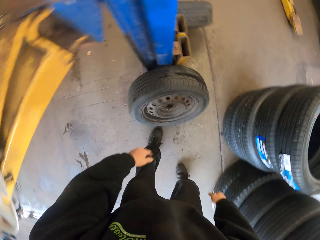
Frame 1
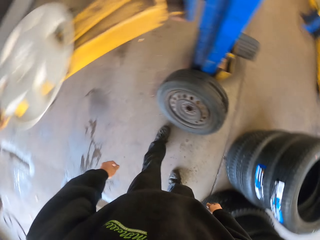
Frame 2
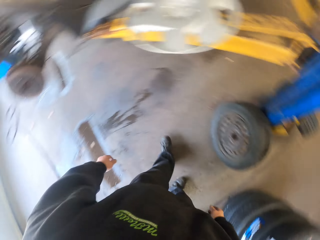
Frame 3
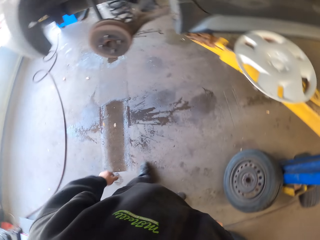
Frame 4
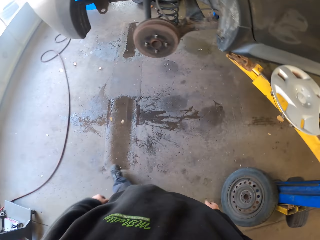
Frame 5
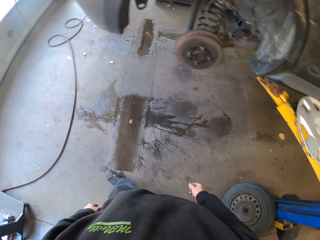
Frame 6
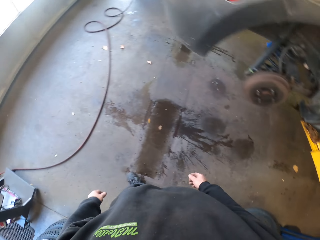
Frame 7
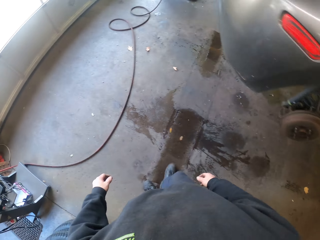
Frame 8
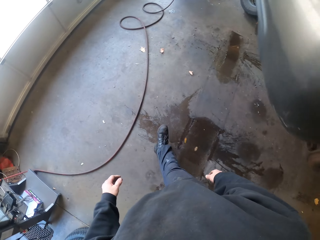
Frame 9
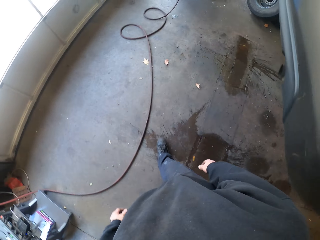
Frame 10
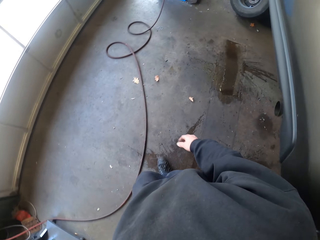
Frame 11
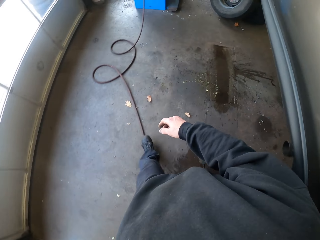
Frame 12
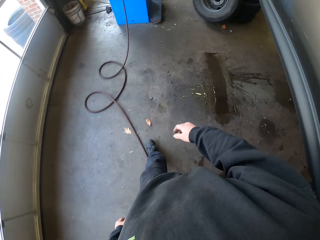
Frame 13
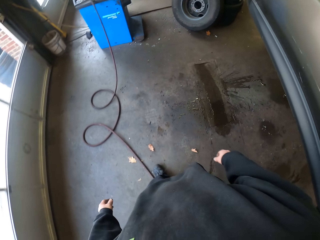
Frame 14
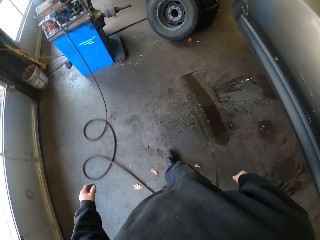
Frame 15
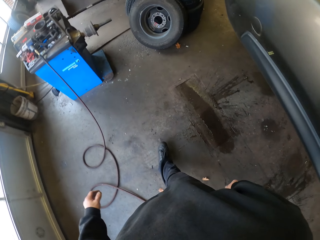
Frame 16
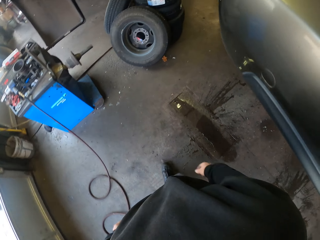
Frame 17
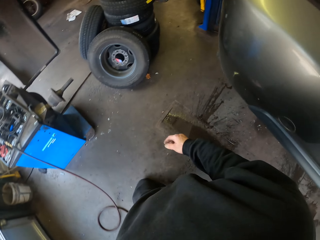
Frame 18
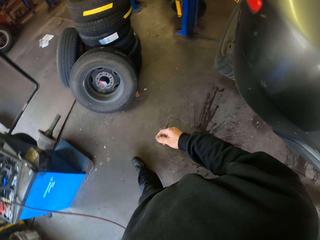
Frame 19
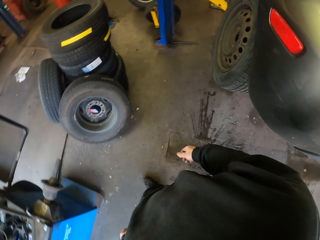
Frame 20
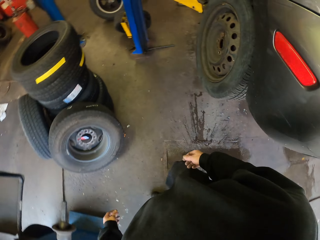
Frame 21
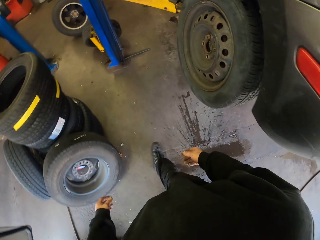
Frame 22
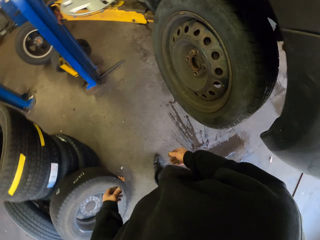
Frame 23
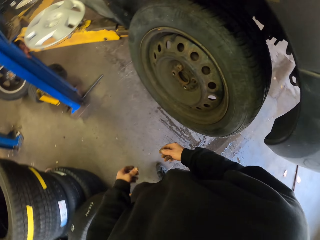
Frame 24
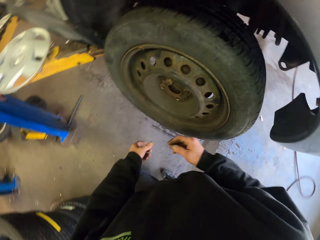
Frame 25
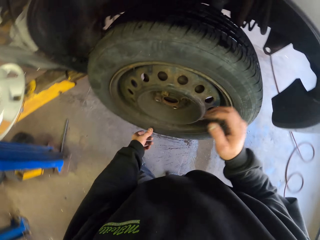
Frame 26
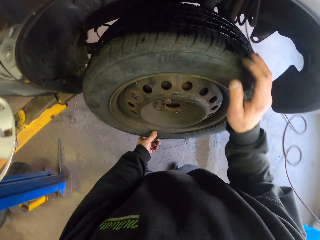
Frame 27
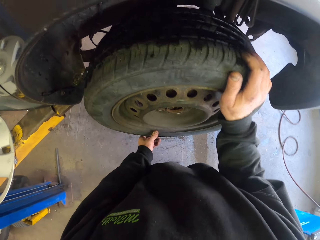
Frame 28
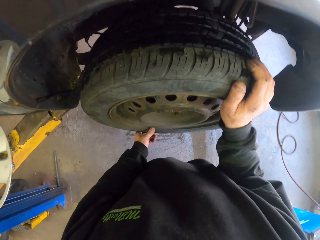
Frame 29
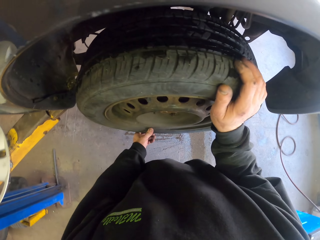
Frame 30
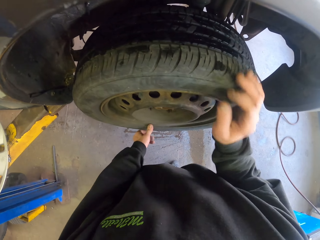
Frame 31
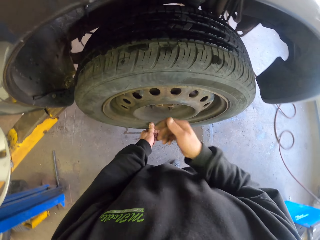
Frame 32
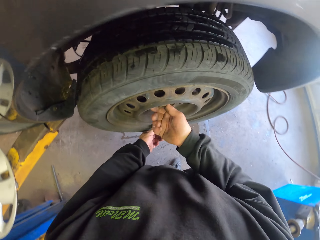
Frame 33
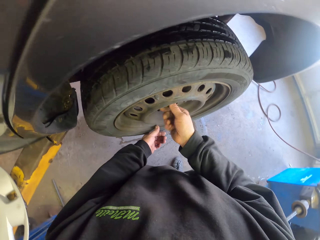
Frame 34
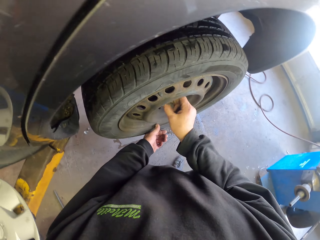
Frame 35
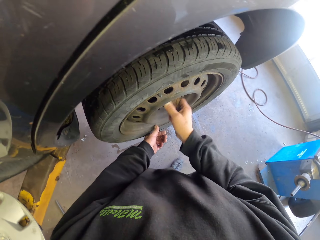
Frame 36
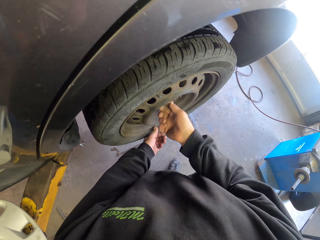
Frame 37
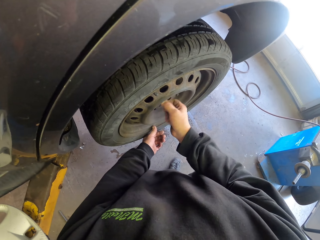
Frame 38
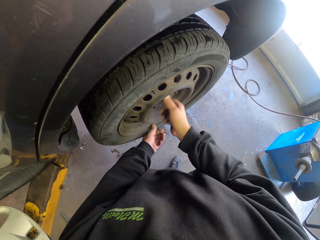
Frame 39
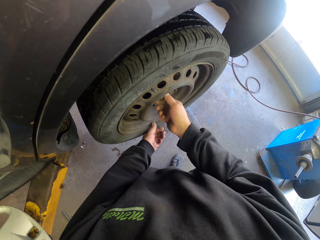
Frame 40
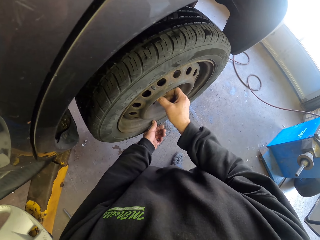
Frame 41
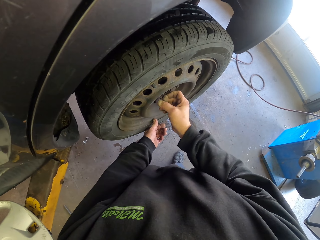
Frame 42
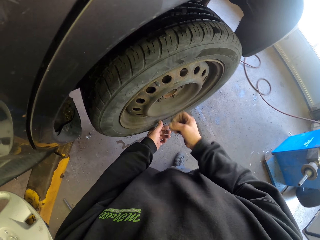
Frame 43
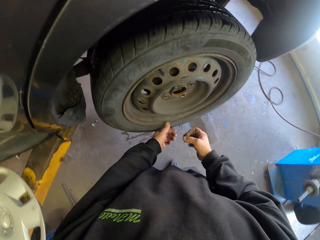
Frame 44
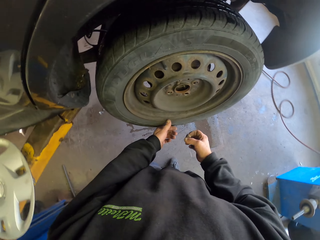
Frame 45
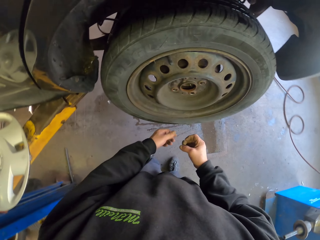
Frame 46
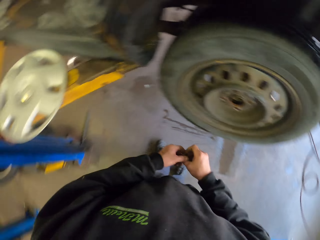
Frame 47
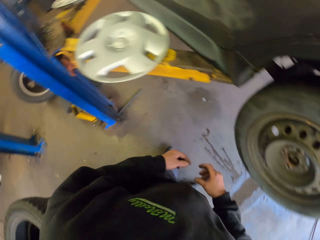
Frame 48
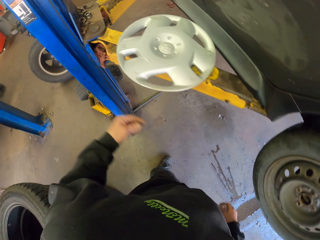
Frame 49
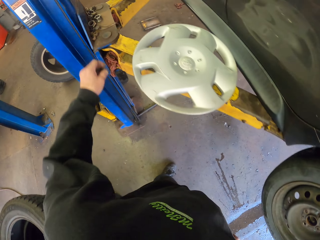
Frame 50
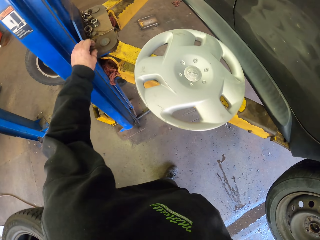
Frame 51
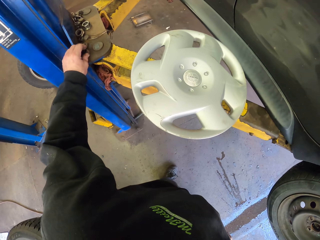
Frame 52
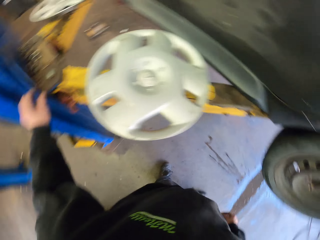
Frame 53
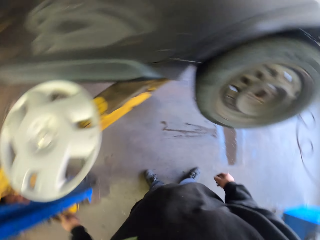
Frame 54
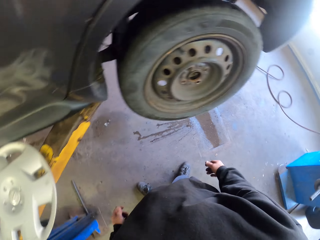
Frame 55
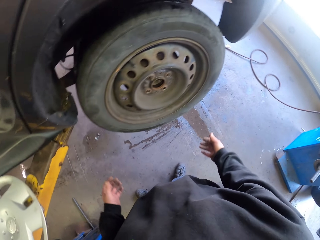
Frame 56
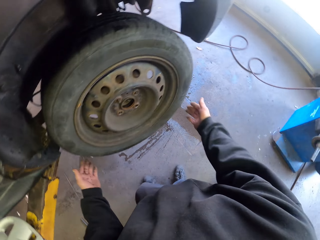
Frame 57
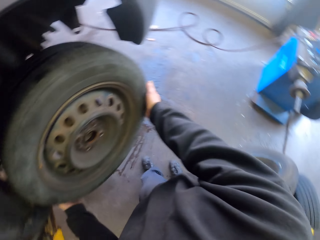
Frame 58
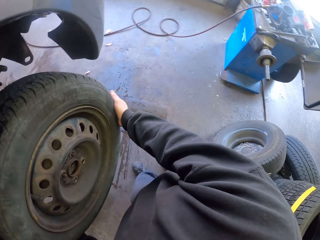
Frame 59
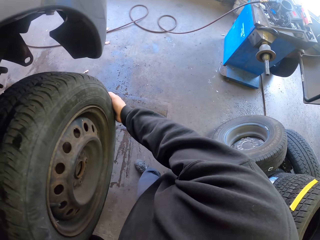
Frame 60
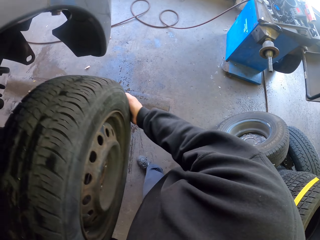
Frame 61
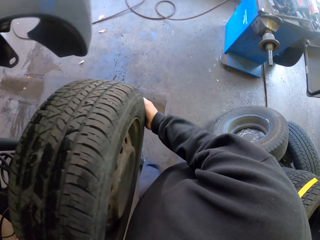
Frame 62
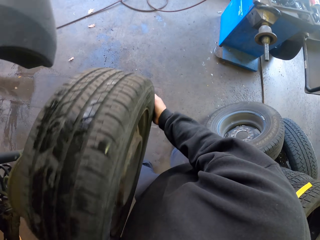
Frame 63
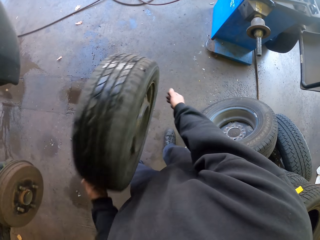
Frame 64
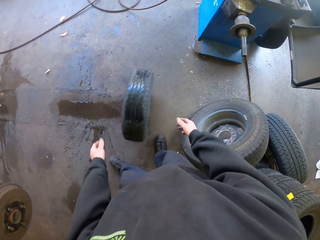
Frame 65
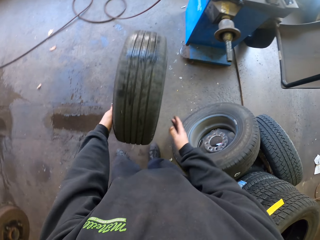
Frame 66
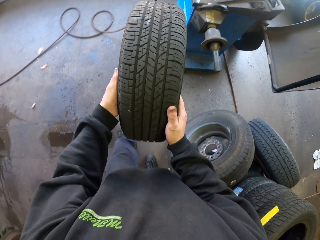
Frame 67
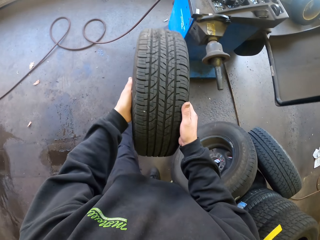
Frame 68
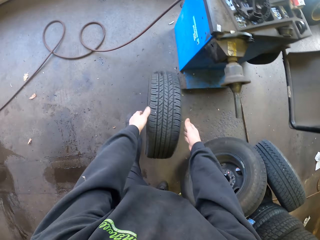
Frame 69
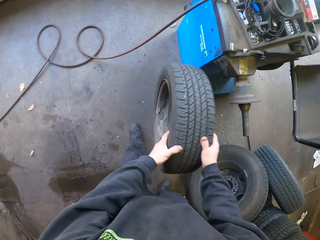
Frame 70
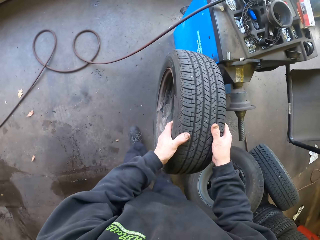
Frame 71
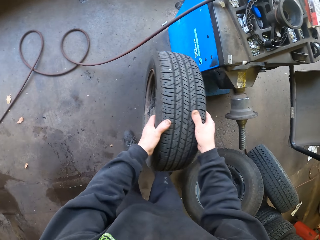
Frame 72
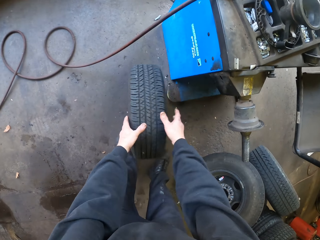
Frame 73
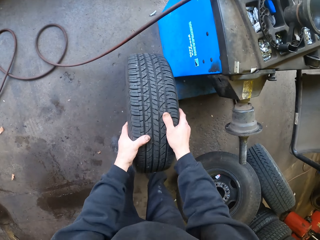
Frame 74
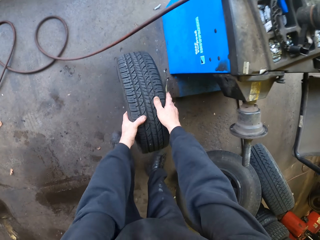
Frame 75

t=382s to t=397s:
The camera wearer leans the tire on the car lifter. They walk in the garage. They unscrew the tire. They hold the car tire. They loosen the nut. They put the nut on the car lifter. They remove the tire. They bounce the tire on the floor.

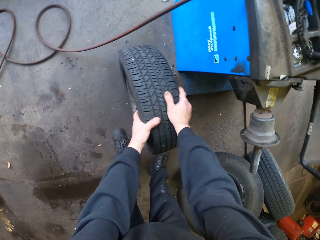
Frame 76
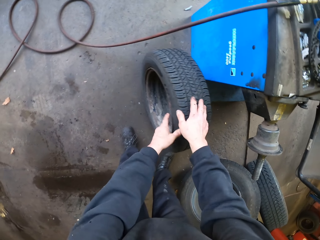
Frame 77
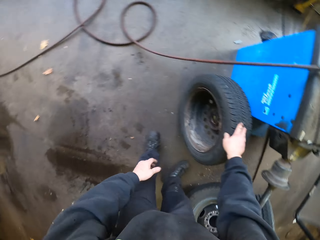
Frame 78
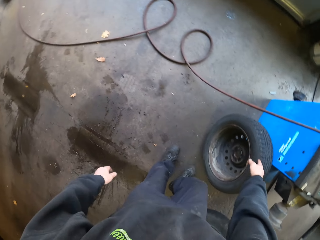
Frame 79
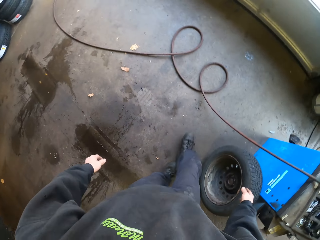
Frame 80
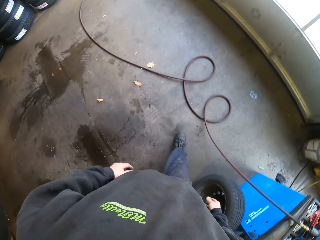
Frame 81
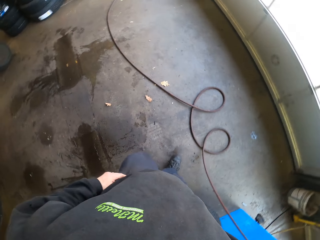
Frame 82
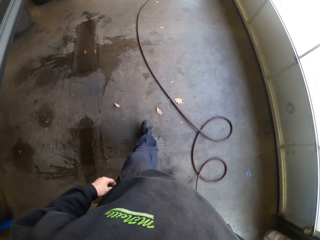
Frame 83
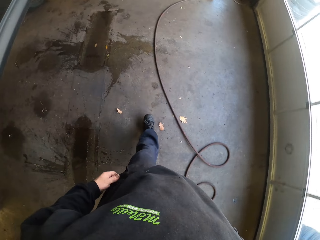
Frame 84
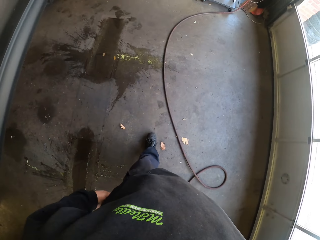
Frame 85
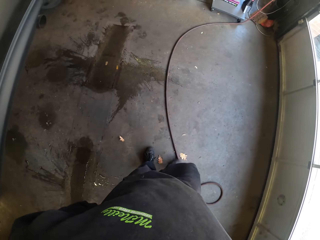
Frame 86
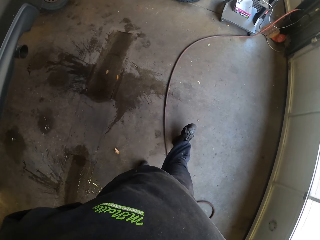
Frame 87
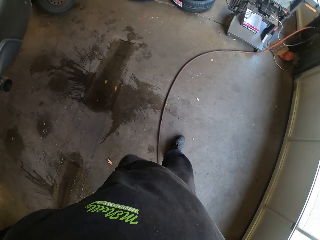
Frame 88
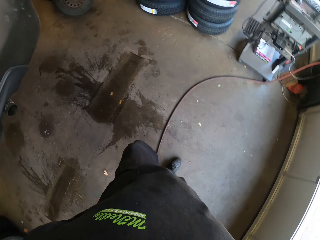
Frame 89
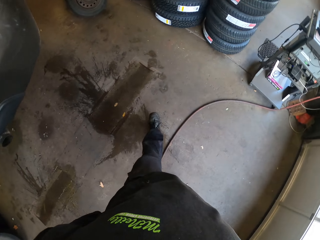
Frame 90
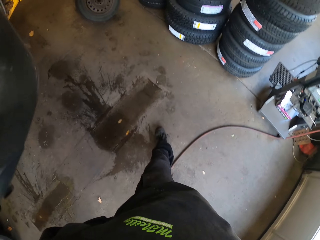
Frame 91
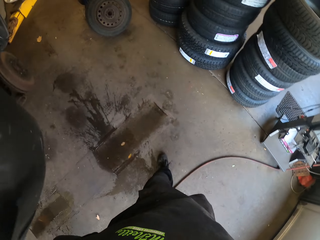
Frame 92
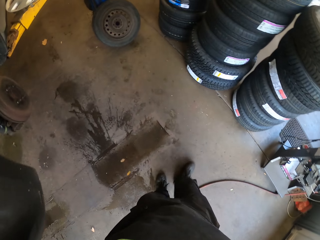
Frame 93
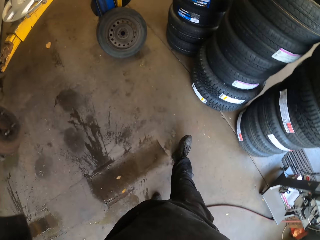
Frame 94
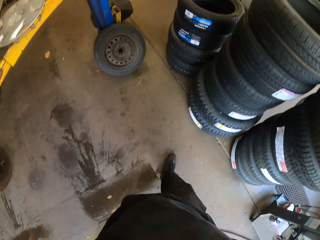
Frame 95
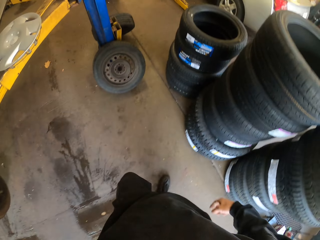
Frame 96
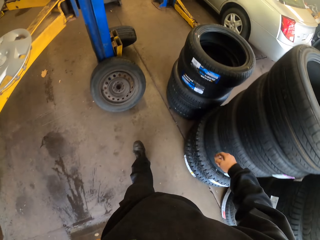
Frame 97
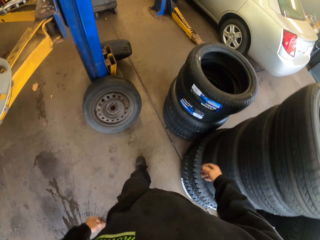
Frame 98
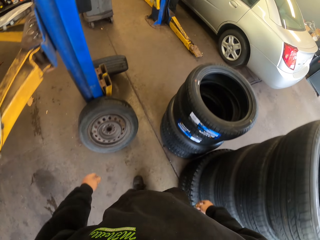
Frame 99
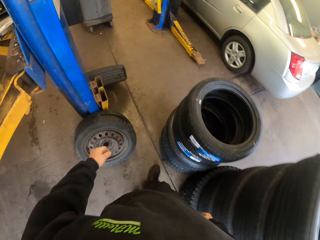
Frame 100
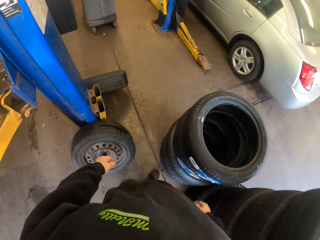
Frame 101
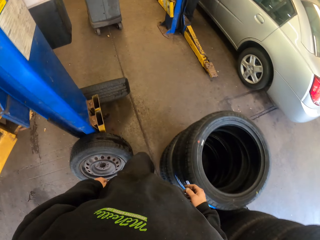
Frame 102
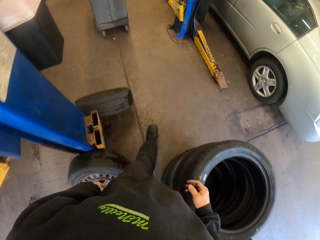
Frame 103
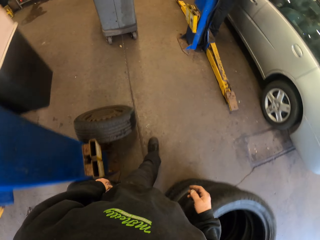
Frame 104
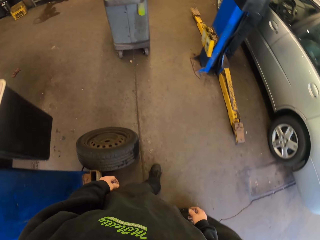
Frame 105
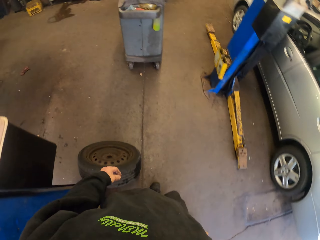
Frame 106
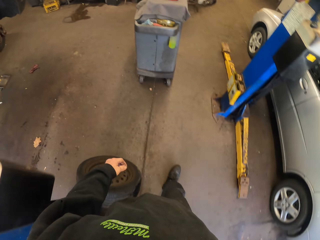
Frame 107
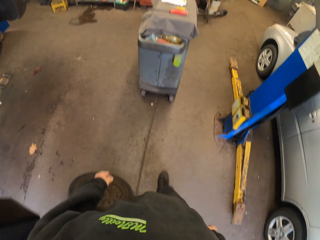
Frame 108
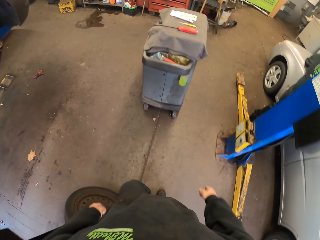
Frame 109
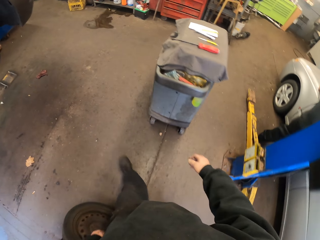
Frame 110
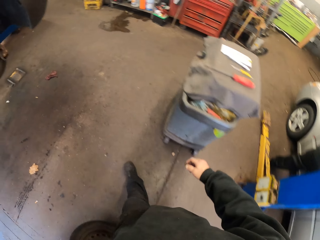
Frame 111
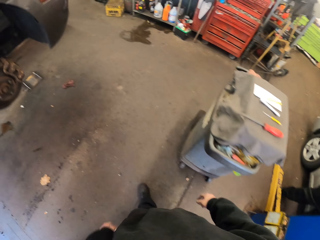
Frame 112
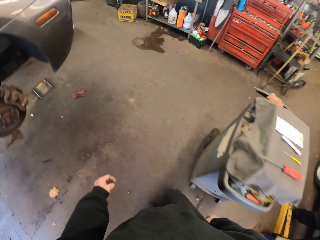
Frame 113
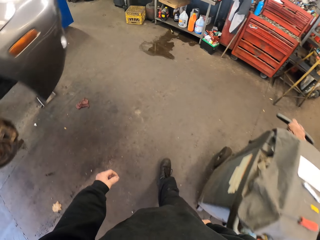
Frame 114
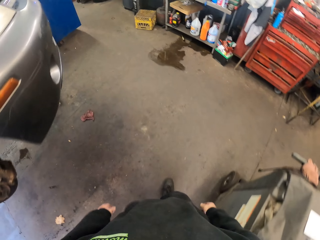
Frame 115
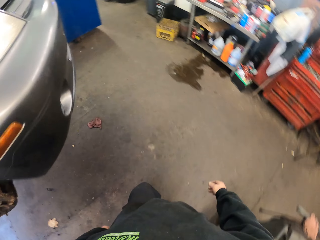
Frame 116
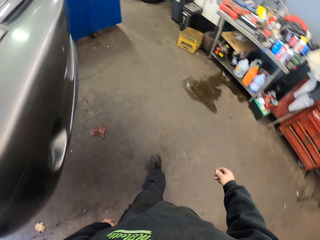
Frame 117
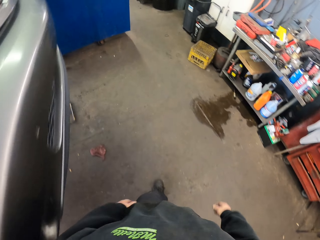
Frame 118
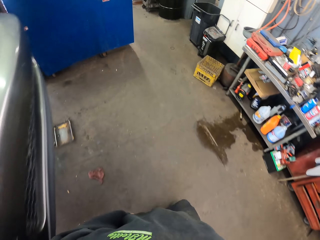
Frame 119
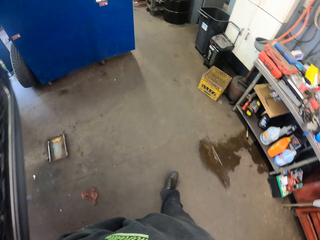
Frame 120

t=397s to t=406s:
The camera wearer leans the tire on the car lifter. They walk in the garage.
